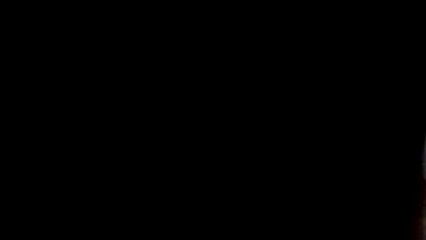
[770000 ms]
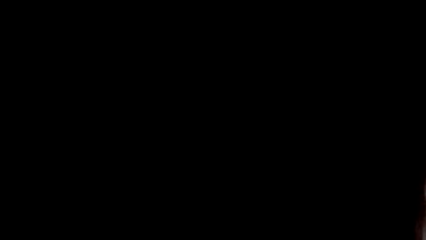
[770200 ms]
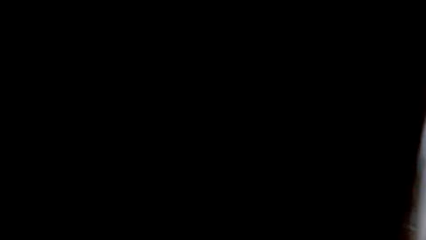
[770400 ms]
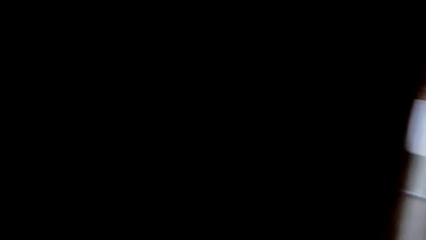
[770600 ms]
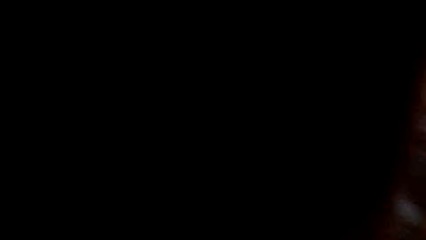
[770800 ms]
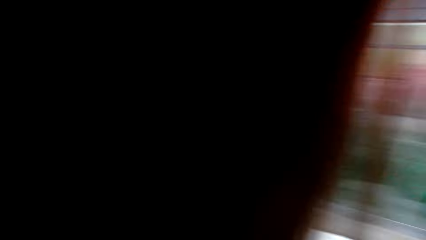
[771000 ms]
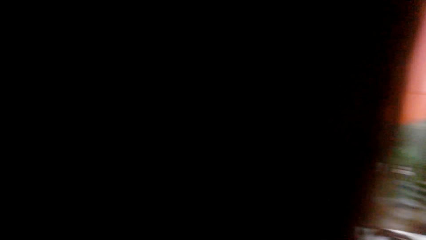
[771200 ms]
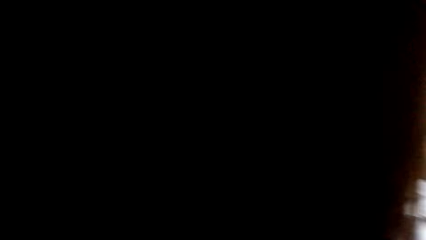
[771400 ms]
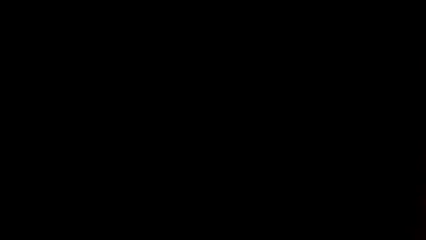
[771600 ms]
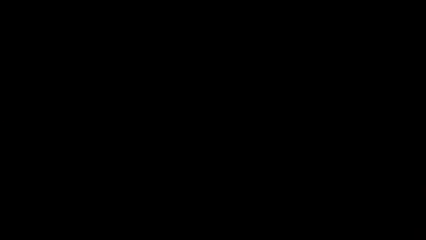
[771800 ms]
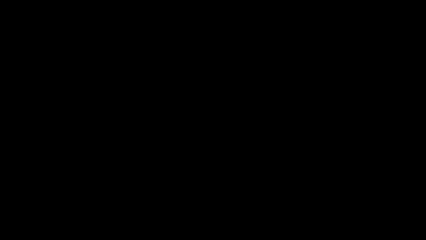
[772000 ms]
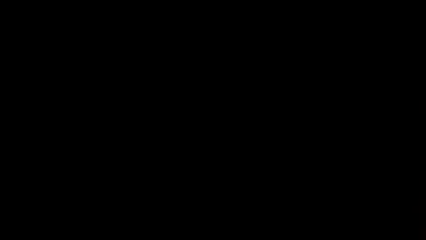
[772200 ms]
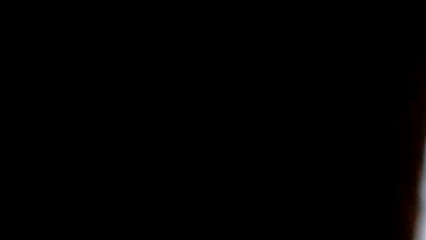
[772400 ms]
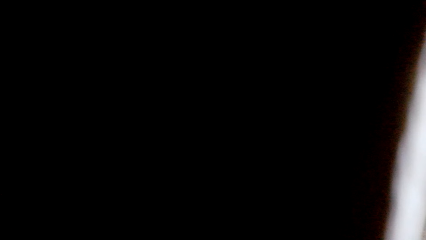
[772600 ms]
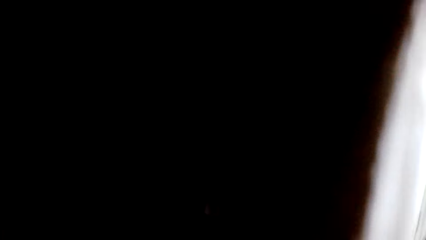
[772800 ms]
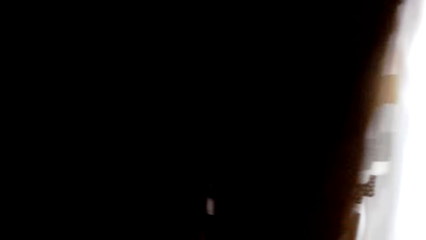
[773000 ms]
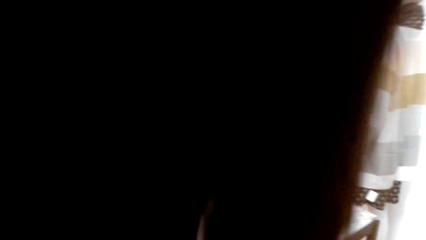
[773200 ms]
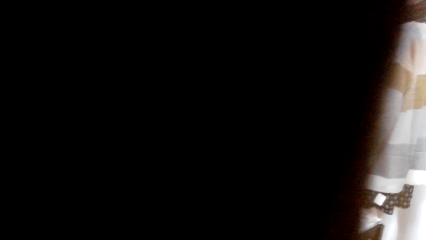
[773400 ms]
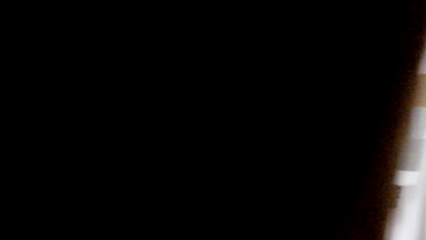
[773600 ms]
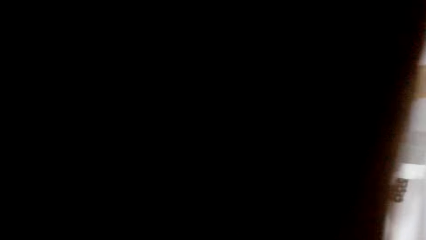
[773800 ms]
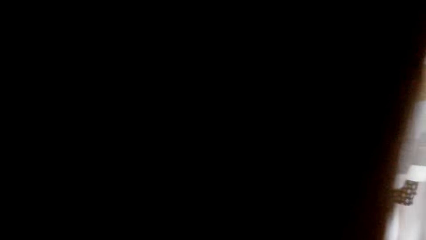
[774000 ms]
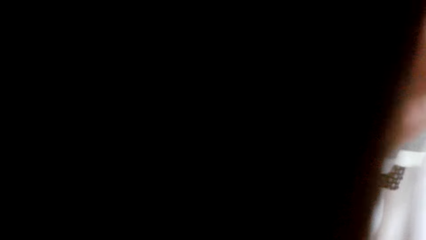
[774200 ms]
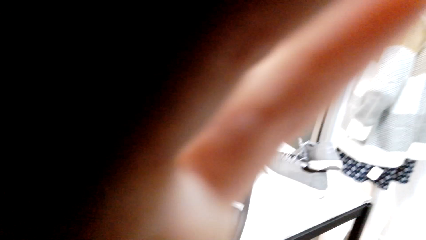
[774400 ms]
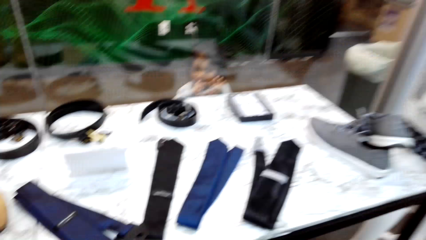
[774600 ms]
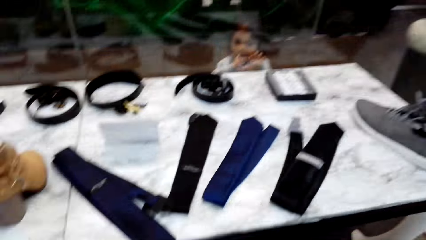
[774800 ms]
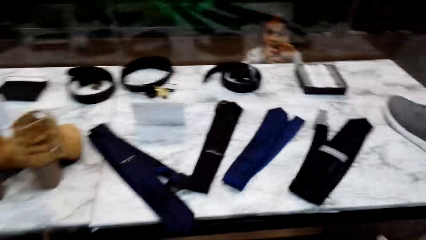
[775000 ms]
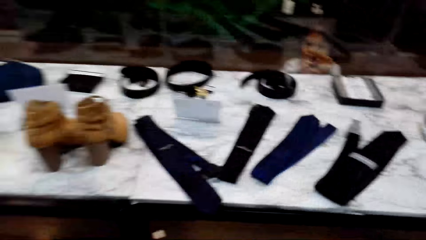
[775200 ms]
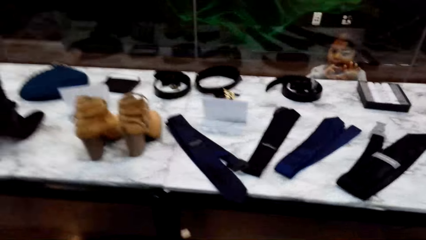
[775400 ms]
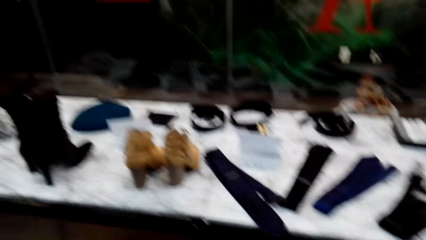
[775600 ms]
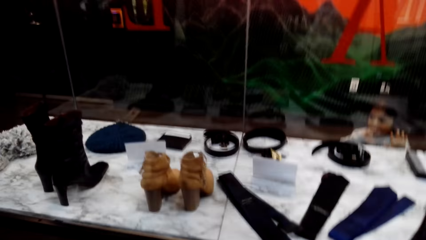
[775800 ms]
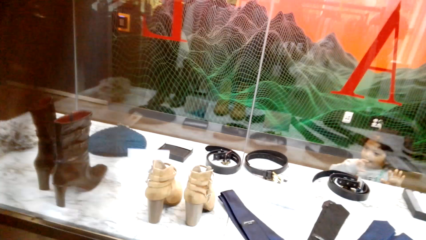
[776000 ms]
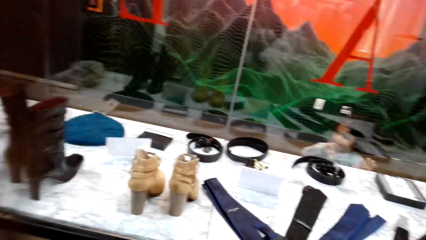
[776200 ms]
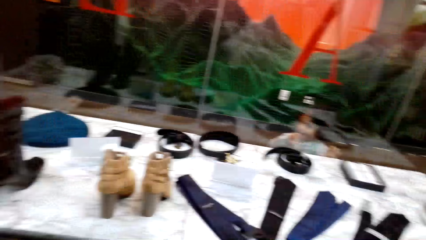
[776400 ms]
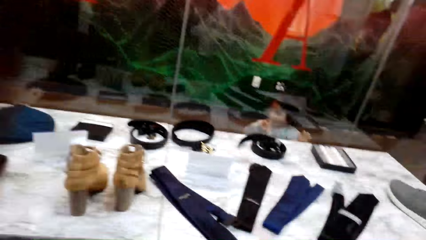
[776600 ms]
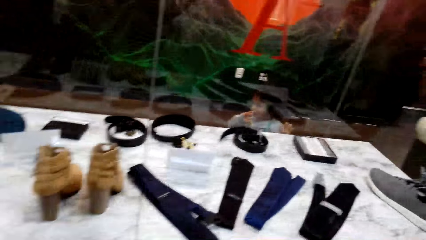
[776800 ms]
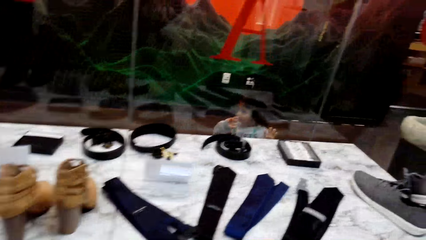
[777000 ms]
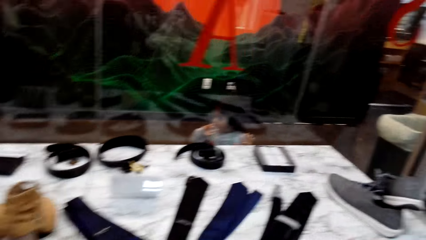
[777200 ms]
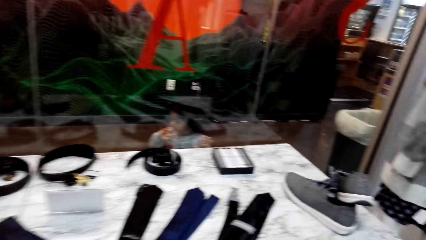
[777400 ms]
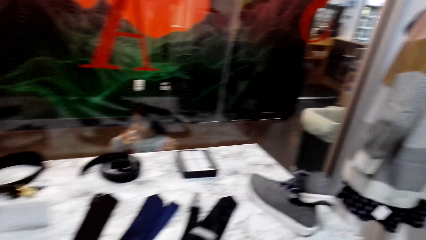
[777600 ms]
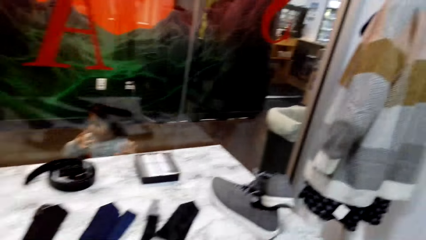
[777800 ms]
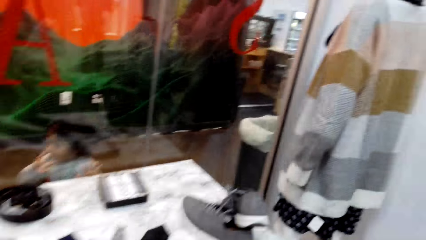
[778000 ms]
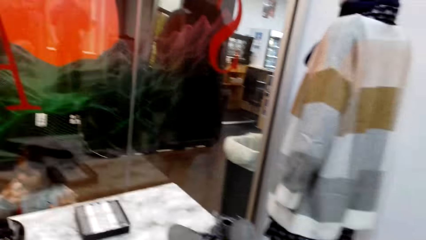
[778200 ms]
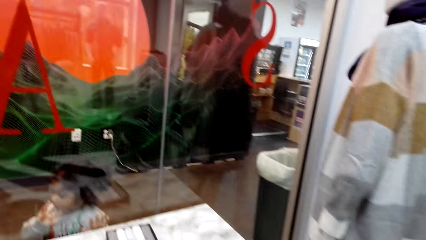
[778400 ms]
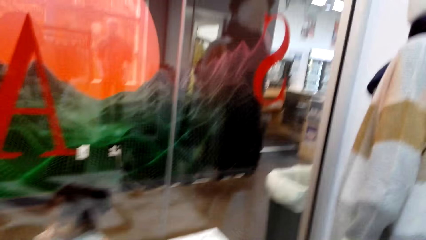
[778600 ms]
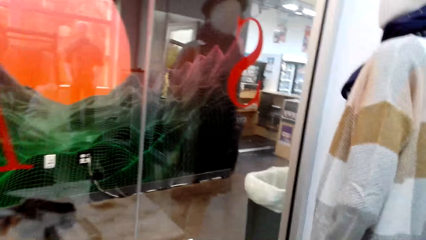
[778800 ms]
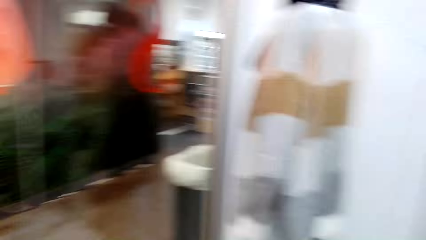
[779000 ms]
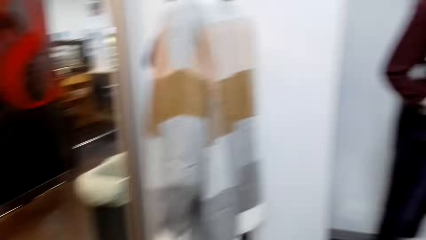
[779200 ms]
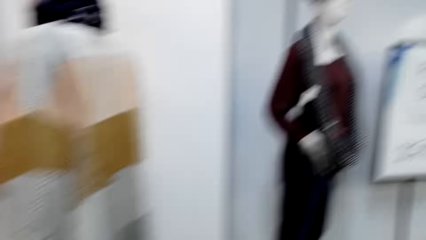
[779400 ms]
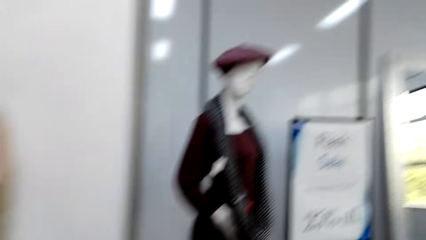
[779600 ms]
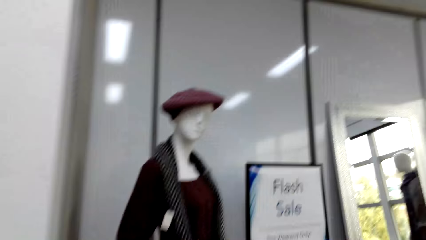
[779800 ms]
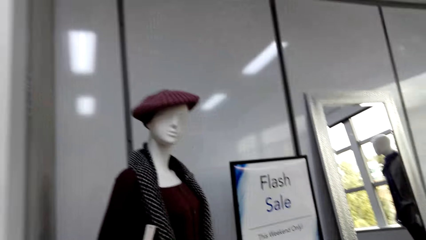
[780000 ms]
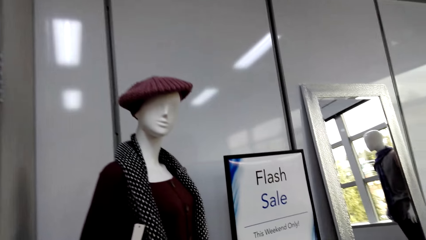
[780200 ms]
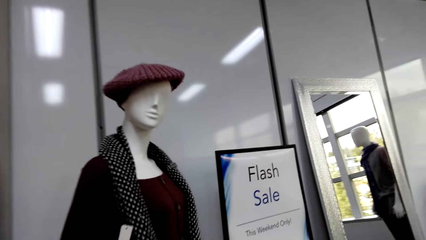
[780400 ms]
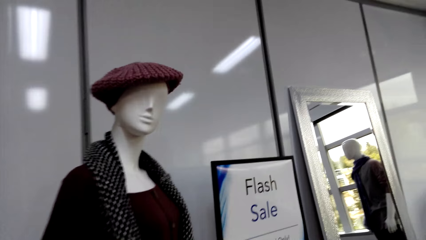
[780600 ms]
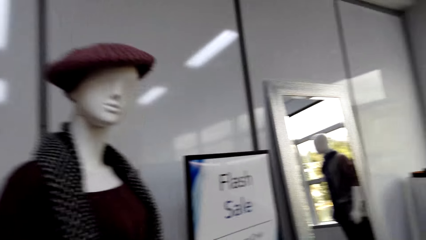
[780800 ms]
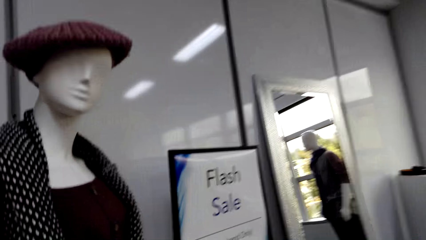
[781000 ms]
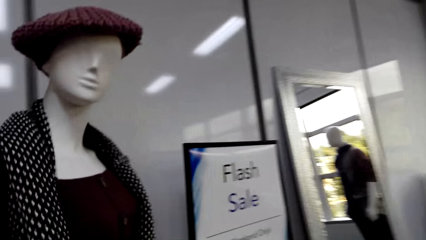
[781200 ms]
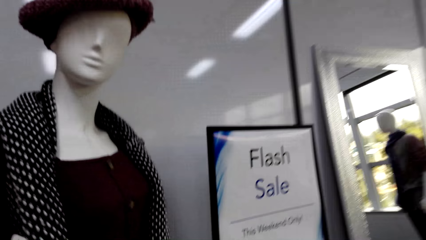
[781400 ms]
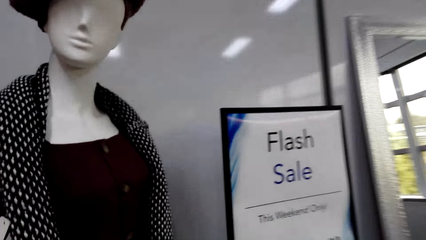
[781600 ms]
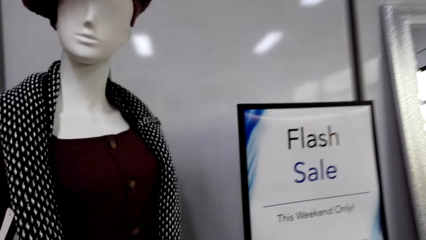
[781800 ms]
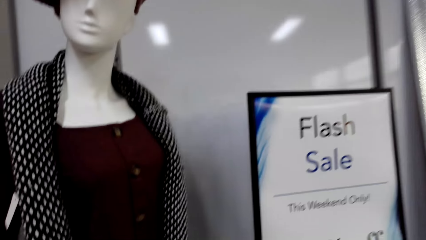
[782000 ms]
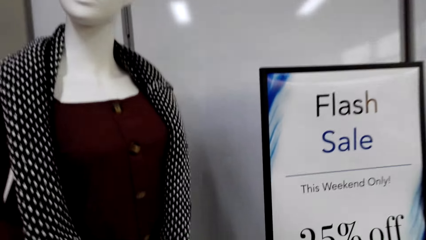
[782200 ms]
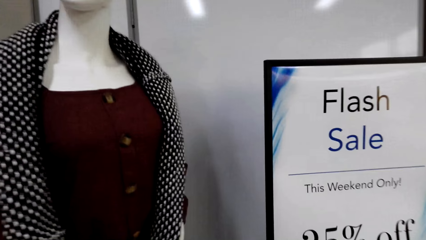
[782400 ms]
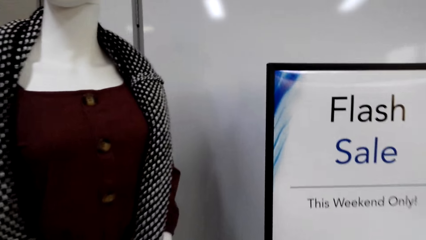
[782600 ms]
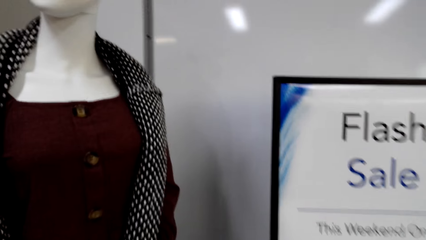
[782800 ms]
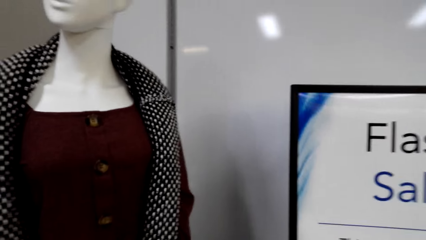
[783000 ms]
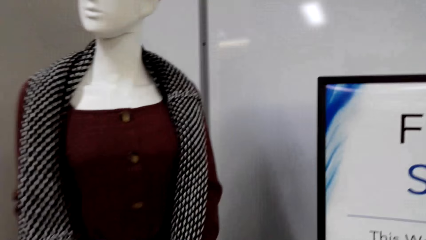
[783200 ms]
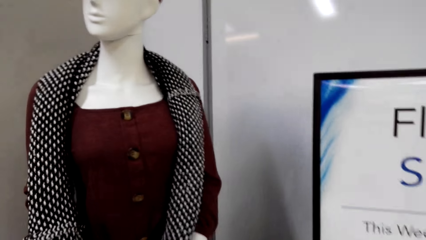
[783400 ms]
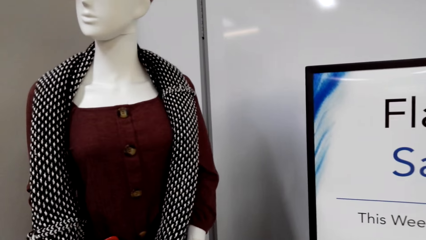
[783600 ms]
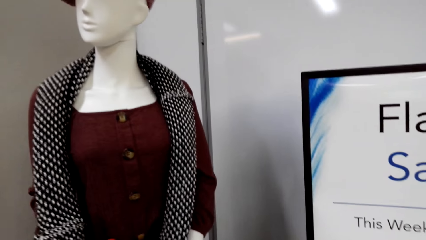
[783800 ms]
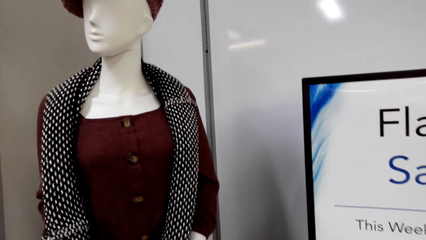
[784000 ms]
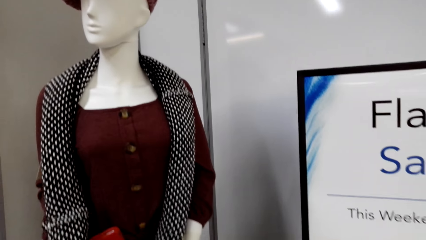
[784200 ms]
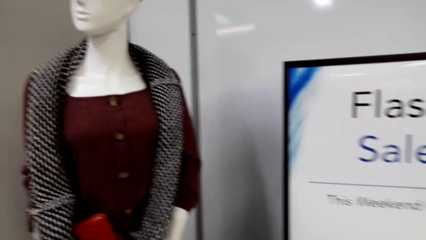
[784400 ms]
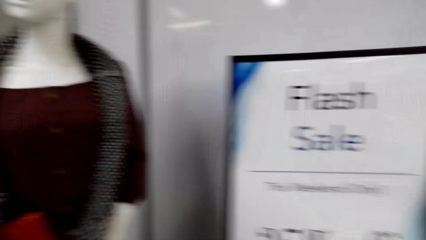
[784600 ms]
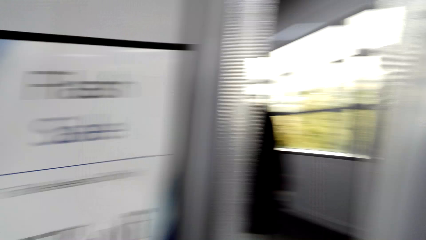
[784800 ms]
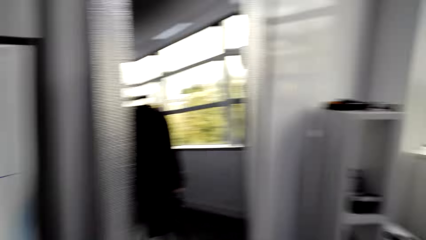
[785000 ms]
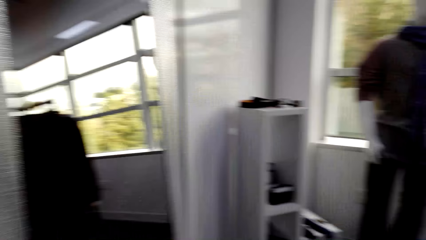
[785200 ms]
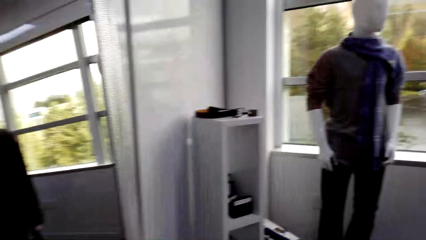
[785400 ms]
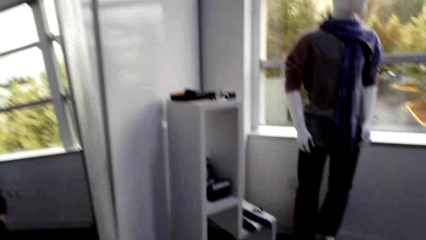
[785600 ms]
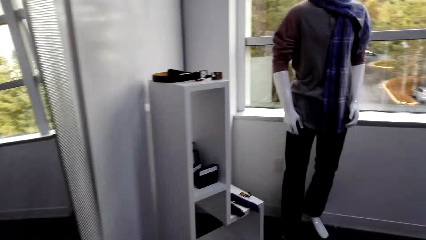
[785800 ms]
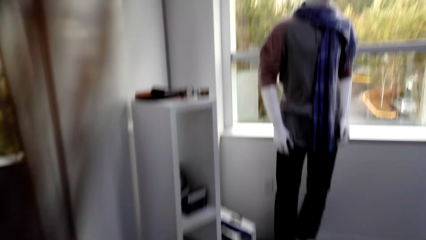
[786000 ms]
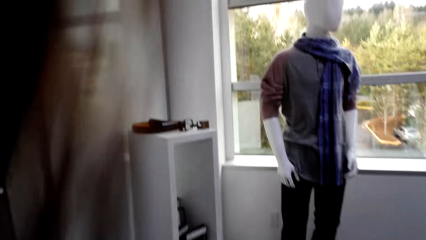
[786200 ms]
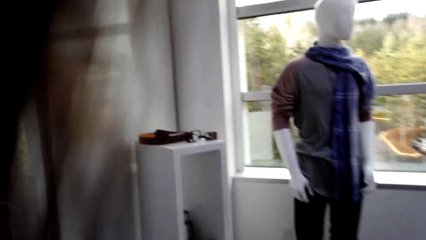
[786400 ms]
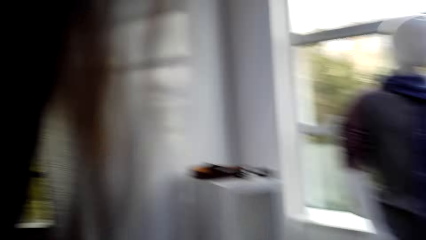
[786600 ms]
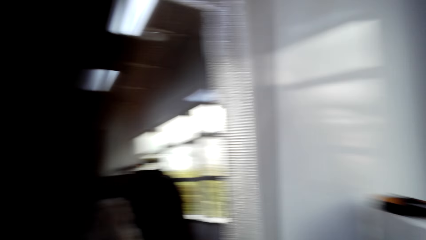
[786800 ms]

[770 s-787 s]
The camera wearer looks around the display table. They look at a dummy. They look around the room. They look around the boutique.
